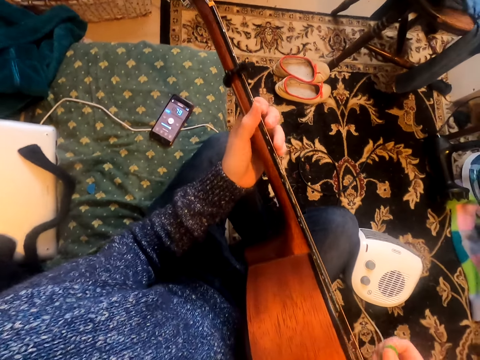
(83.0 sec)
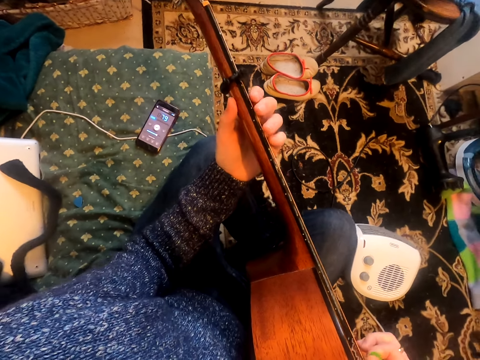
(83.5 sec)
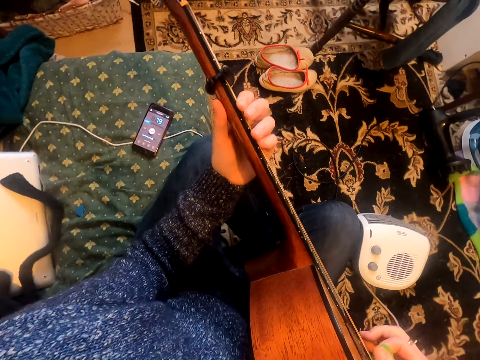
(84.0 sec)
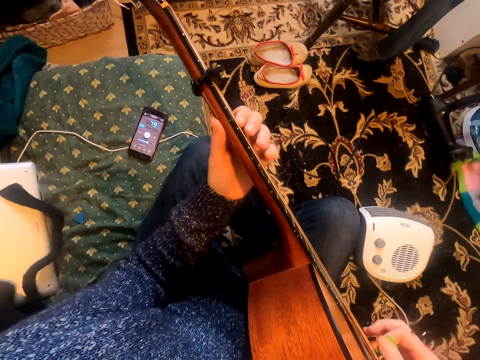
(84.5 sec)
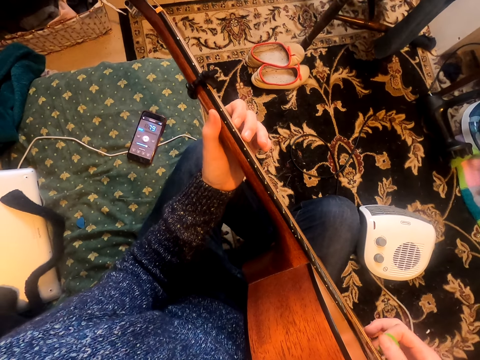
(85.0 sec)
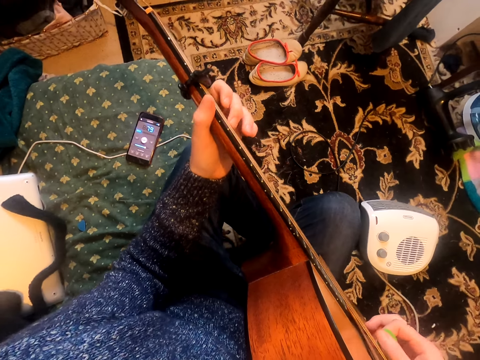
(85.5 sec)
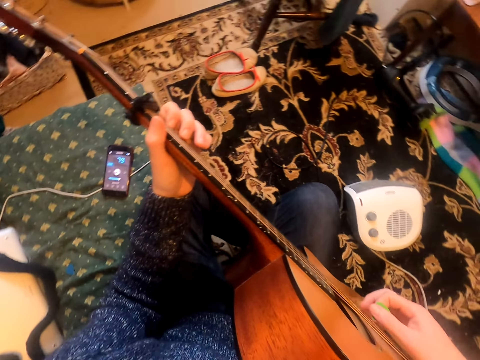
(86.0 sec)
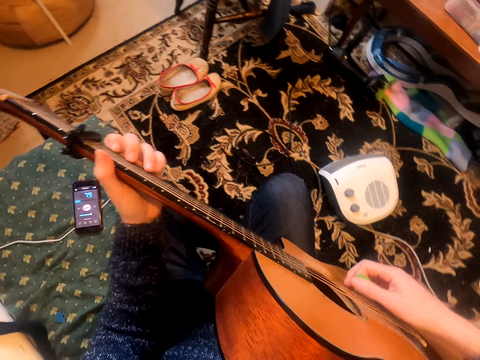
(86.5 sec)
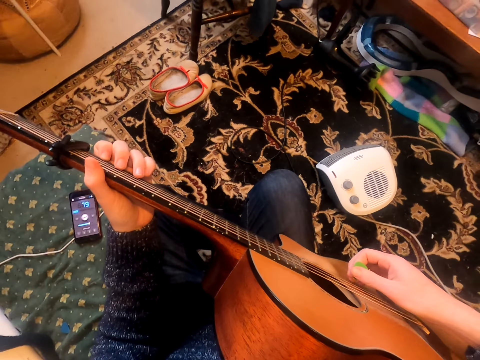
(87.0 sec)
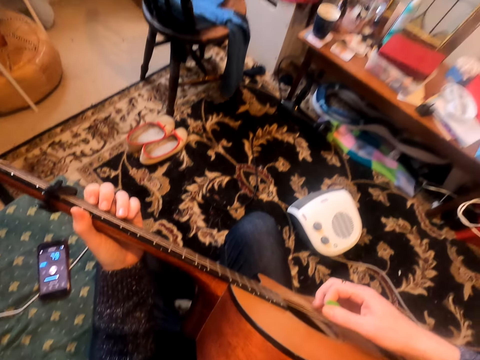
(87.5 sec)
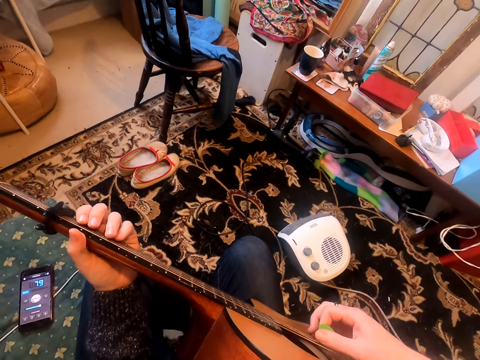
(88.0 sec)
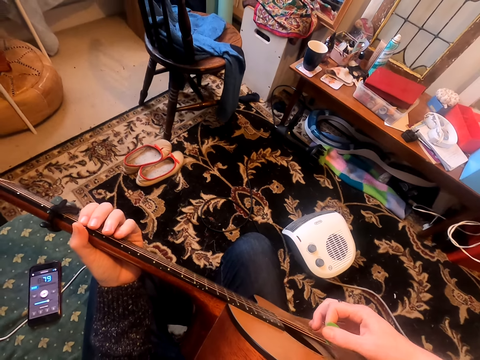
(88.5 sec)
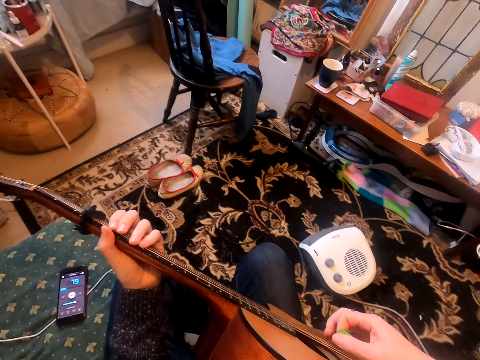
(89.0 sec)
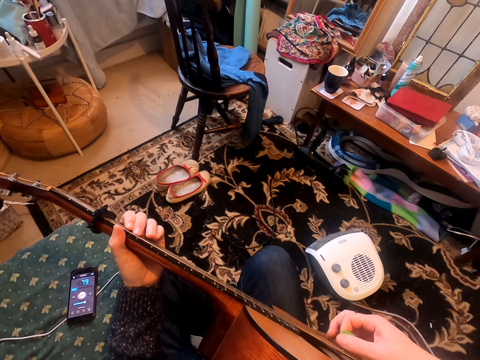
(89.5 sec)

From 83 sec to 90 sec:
The camera wearer drops the phone on the floor. They play the guitar.

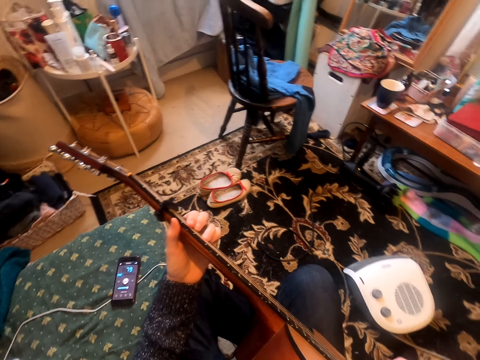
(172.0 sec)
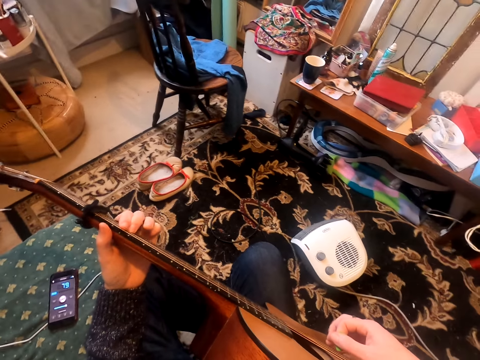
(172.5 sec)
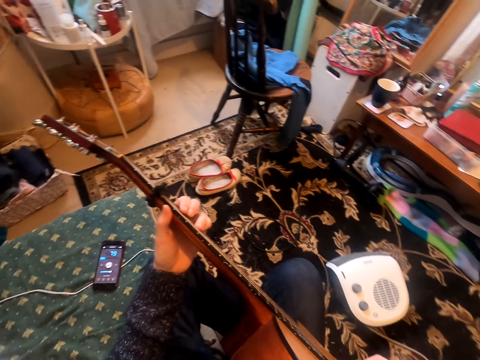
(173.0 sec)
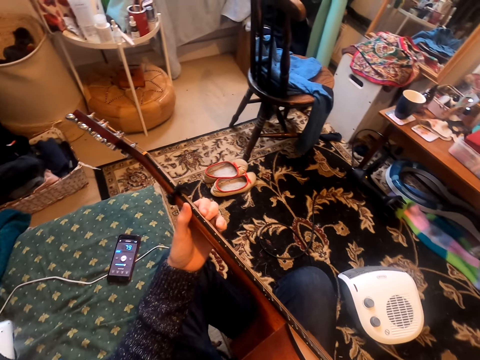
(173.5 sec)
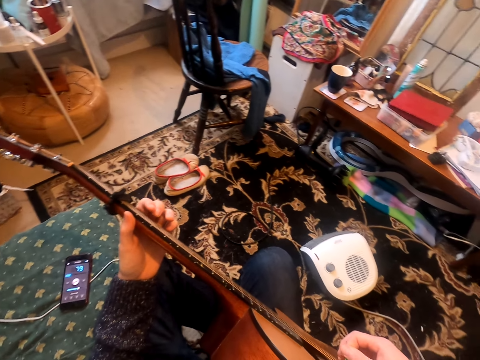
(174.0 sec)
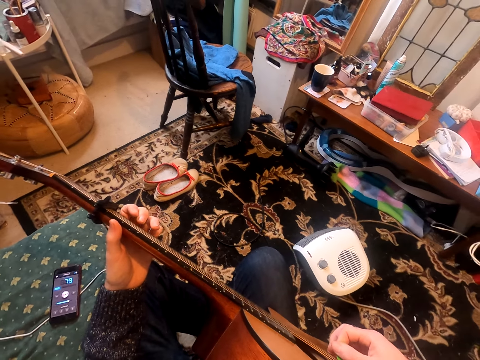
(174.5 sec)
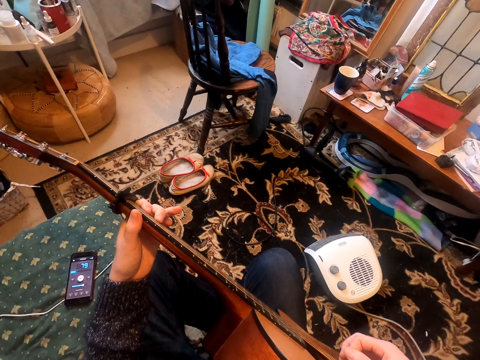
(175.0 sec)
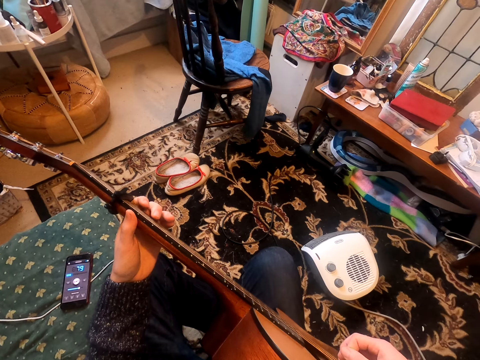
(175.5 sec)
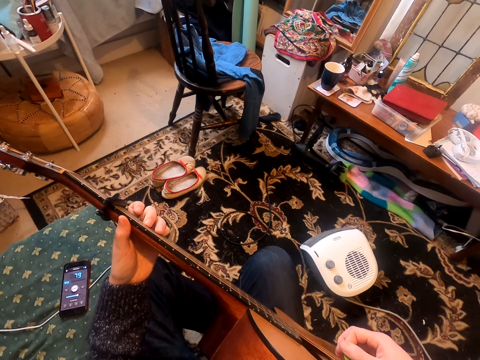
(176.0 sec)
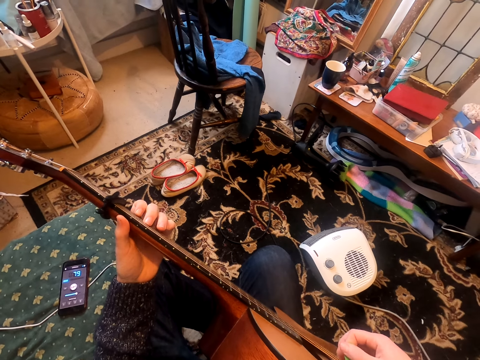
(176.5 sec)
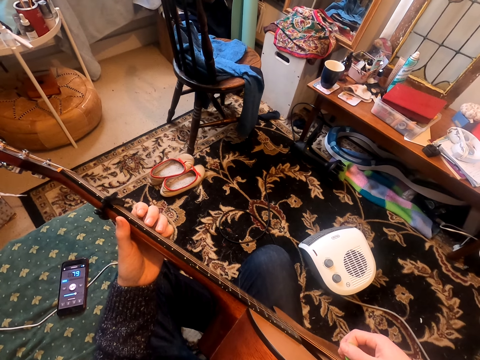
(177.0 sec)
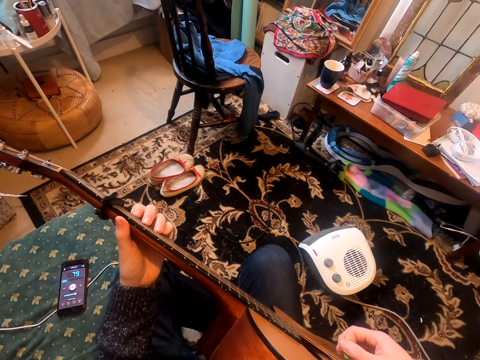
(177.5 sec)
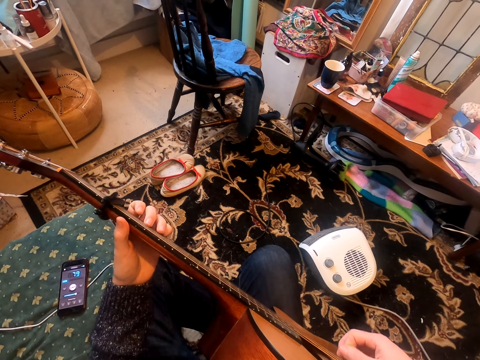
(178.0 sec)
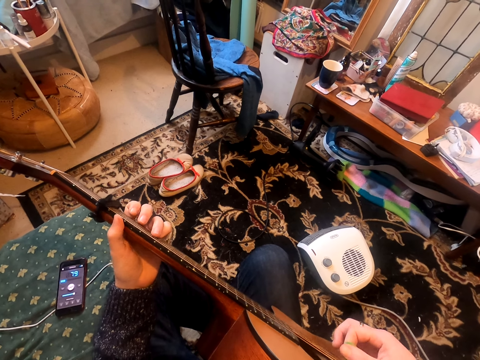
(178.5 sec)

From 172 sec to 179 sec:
The camera wearer moves his head.

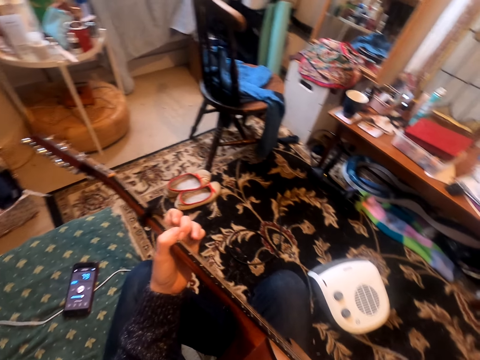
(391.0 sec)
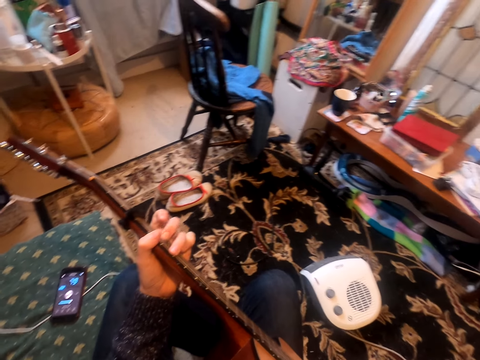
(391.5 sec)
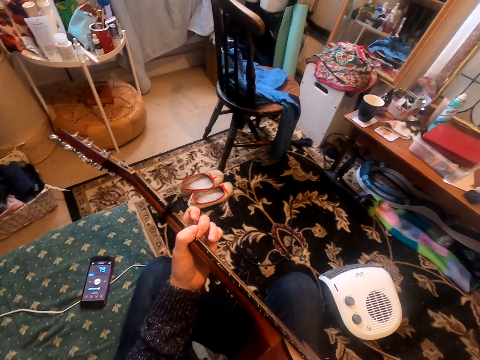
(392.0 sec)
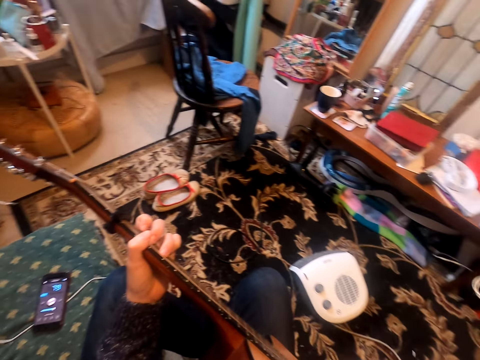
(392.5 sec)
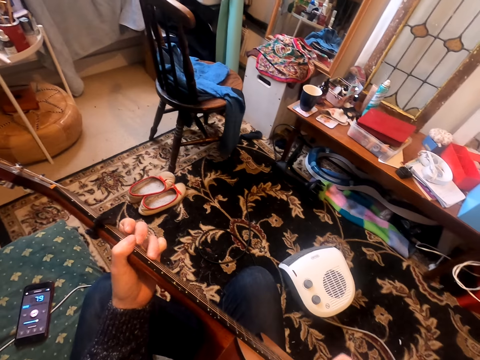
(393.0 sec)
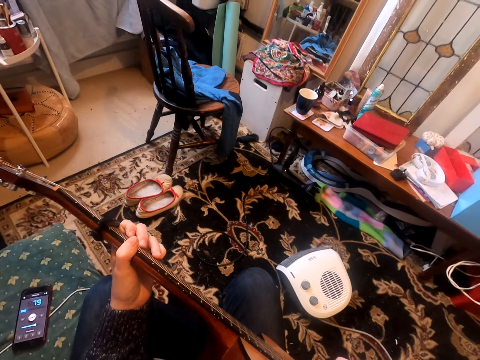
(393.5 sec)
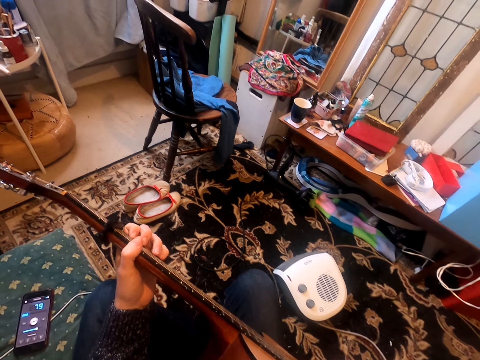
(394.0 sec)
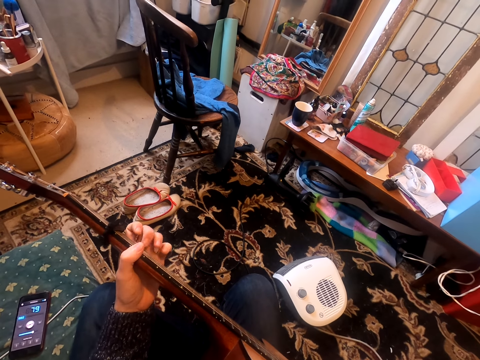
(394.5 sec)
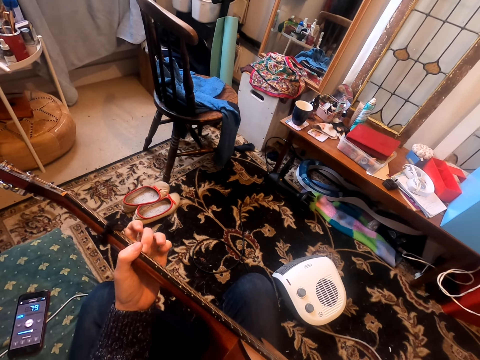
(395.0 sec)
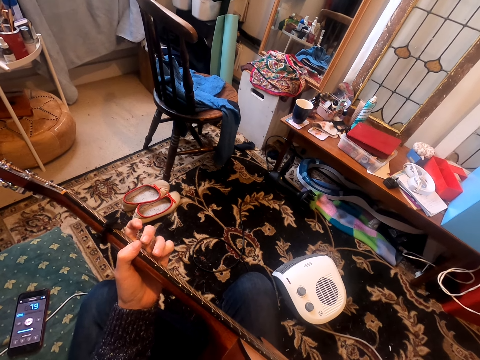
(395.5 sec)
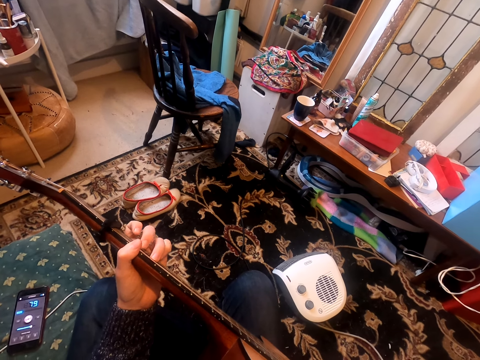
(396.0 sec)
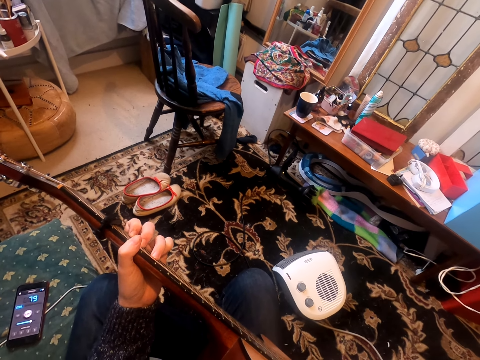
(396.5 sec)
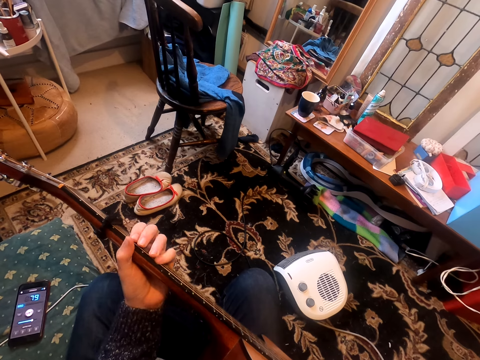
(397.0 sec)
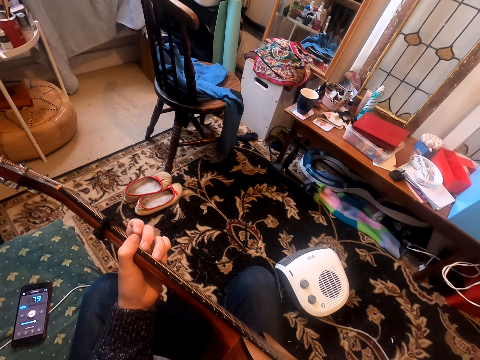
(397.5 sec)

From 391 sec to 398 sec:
The camera wearer moves his head.

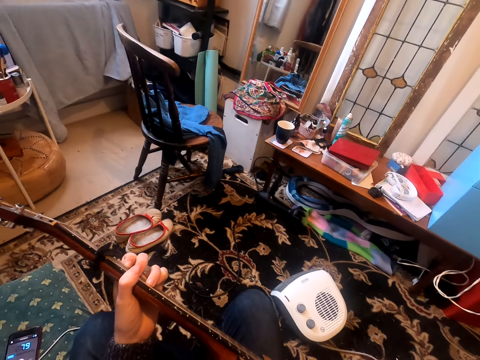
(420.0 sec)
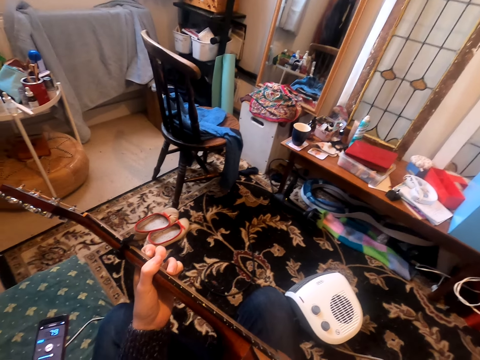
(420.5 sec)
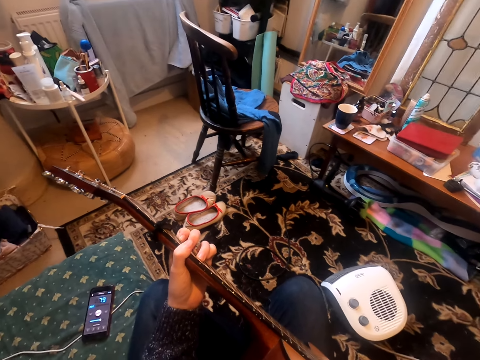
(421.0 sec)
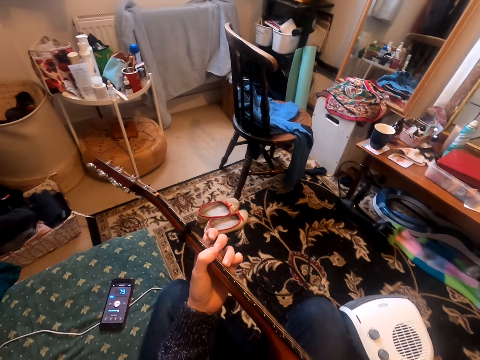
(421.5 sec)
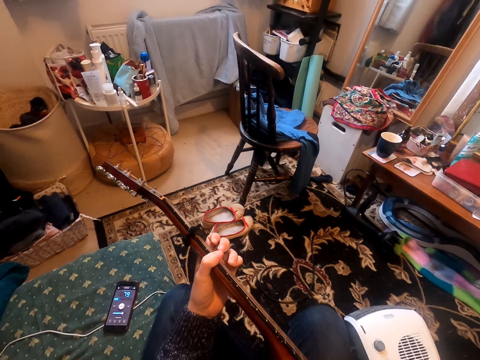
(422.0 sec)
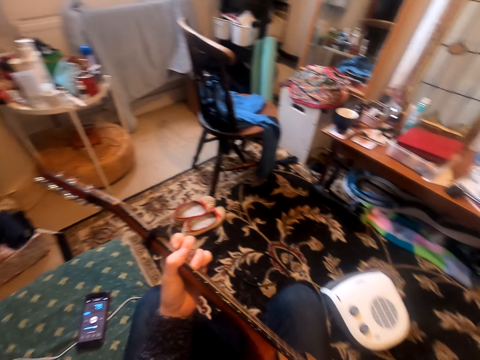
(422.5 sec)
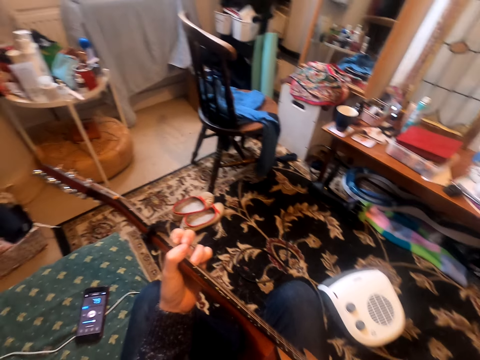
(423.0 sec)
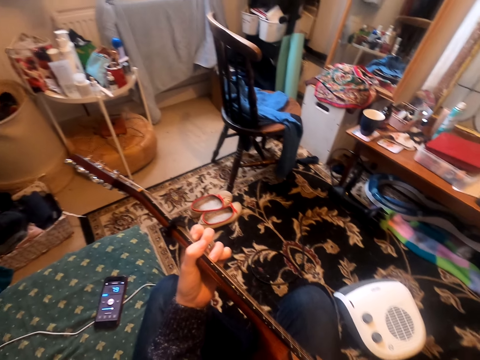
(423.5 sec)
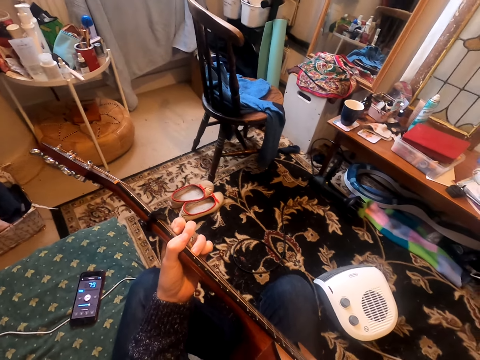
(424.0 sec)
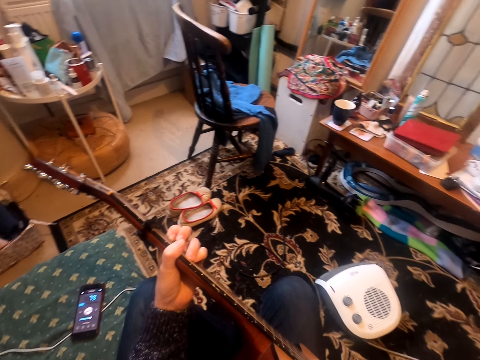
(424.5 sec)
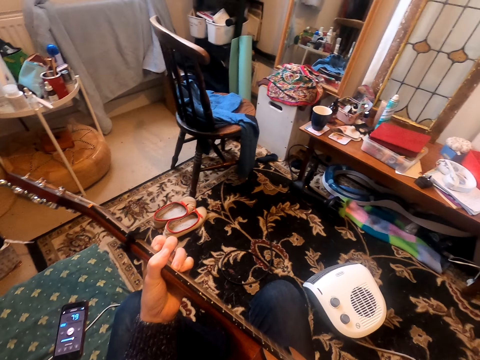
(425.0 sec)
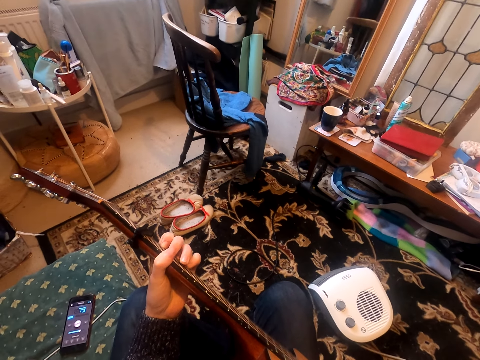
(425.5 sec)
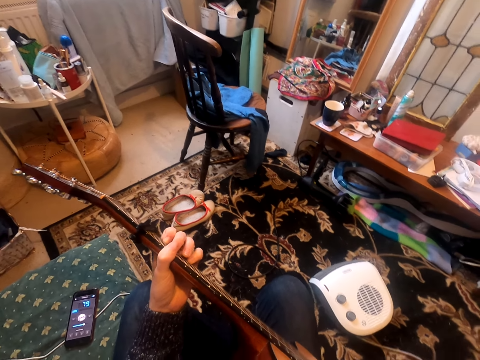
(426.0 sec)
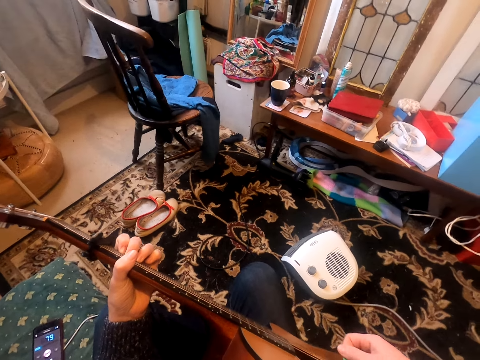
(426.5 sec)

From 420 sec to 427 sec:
The camera wearer looks around.
